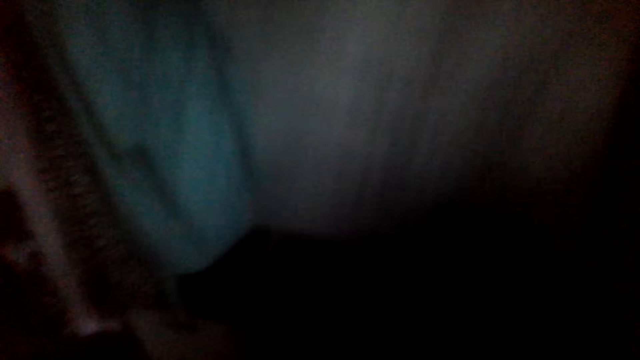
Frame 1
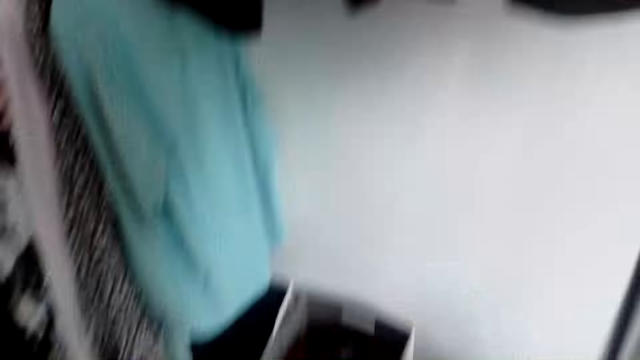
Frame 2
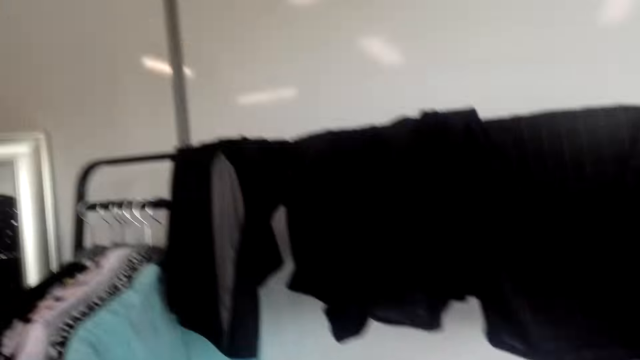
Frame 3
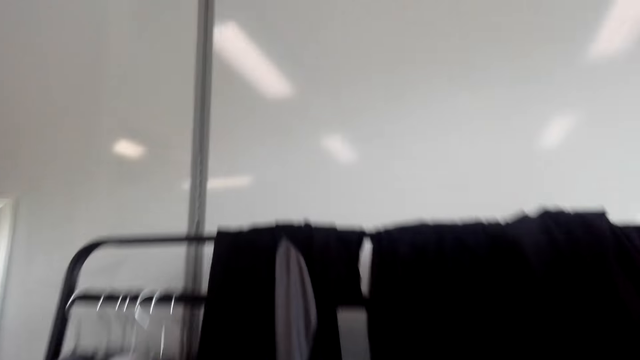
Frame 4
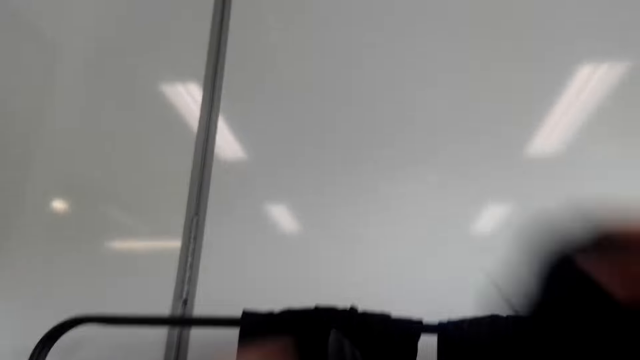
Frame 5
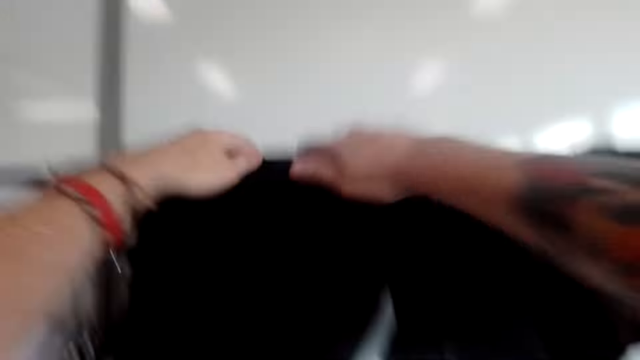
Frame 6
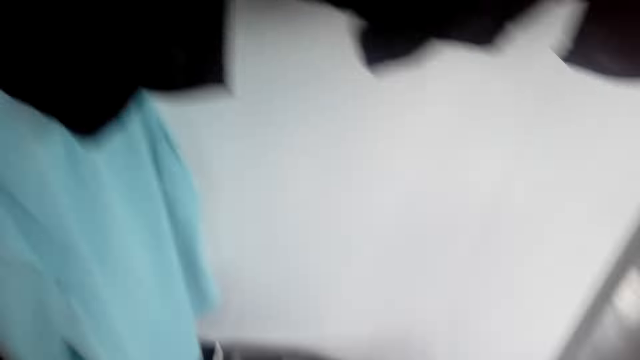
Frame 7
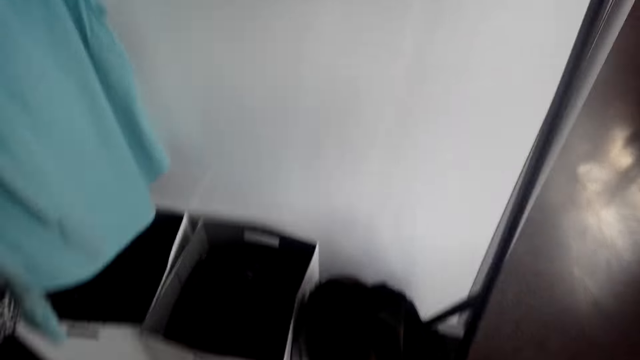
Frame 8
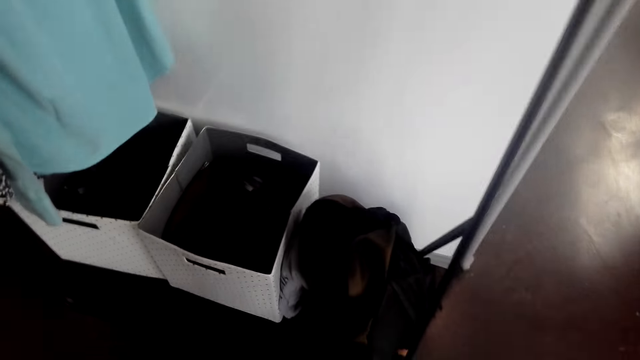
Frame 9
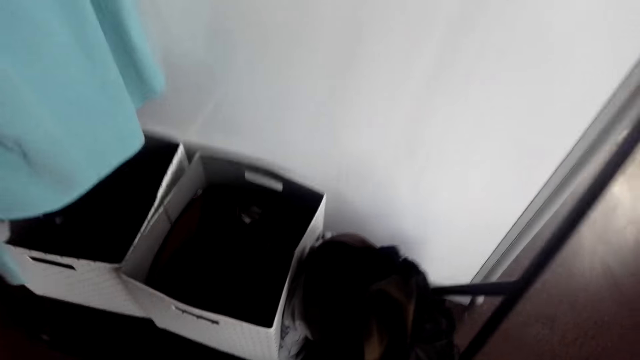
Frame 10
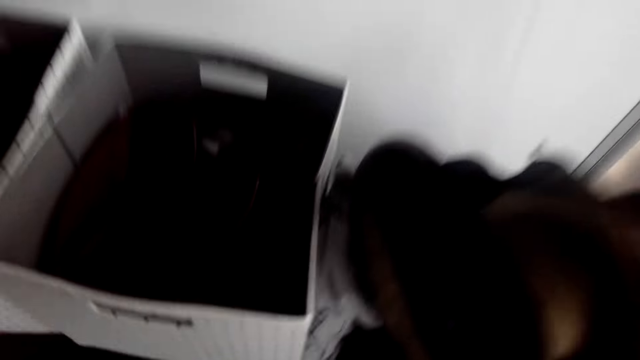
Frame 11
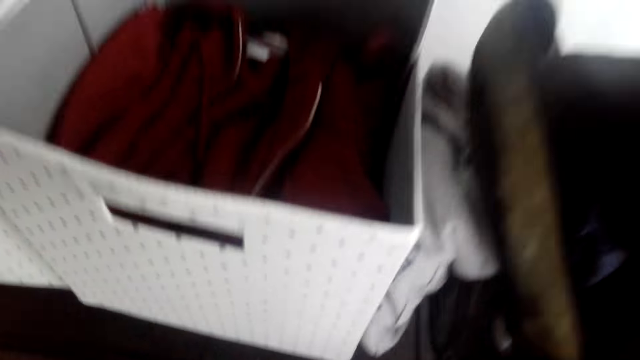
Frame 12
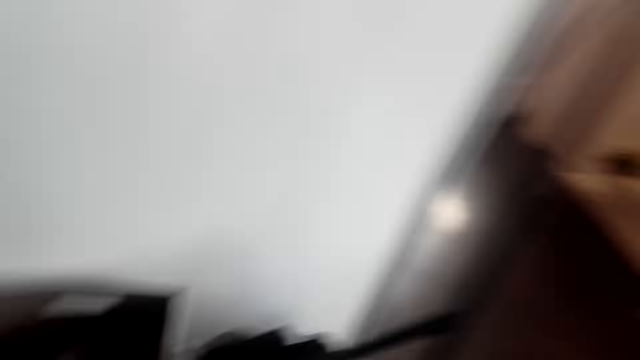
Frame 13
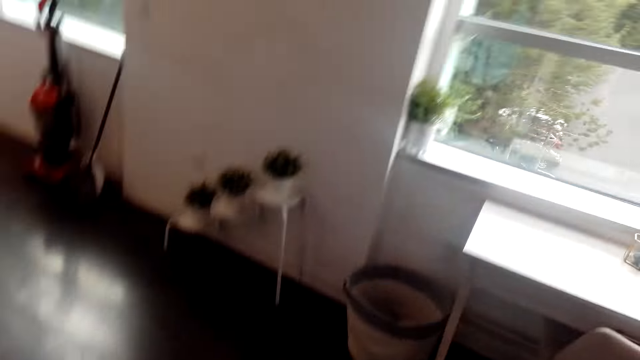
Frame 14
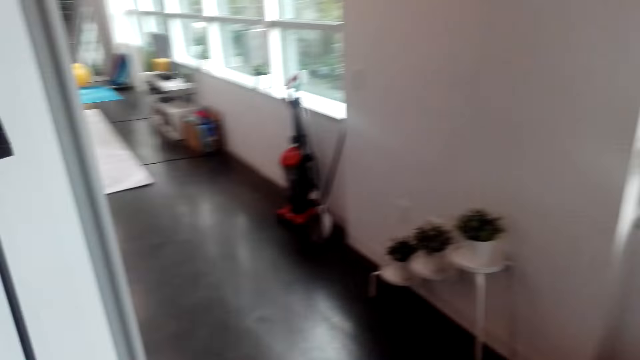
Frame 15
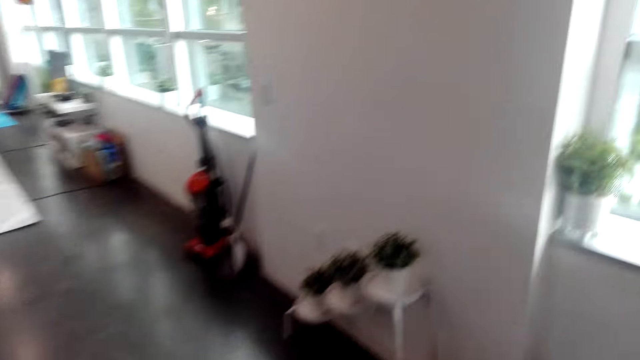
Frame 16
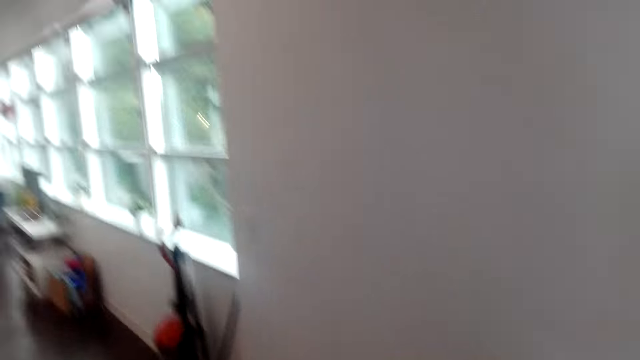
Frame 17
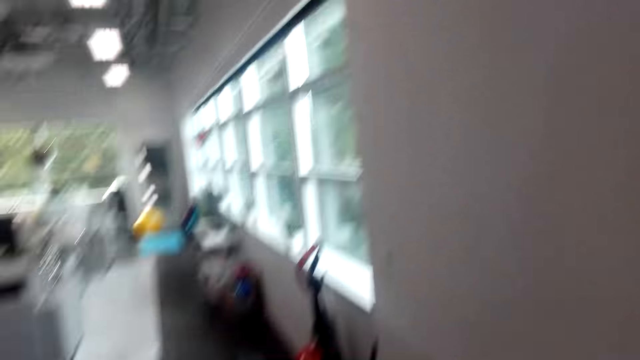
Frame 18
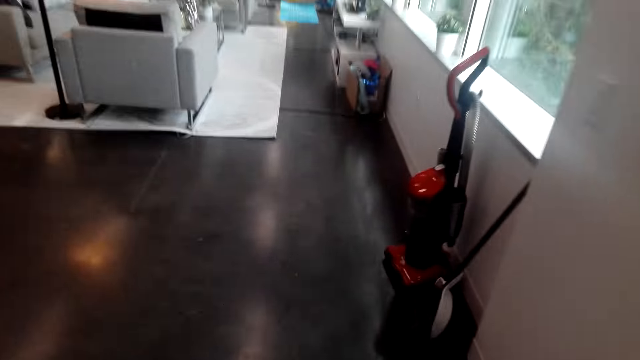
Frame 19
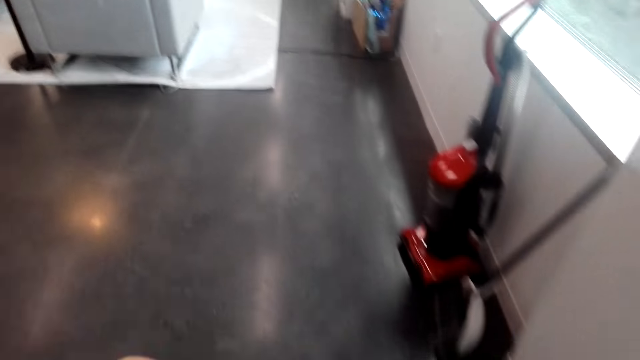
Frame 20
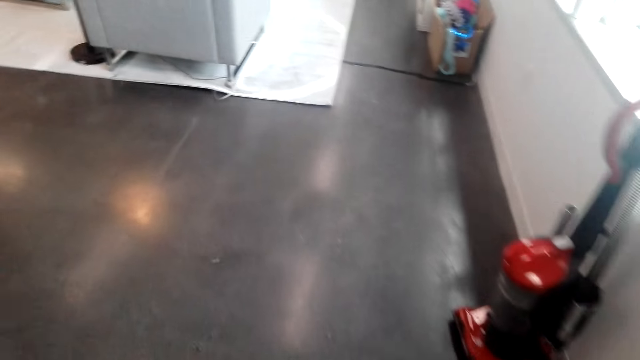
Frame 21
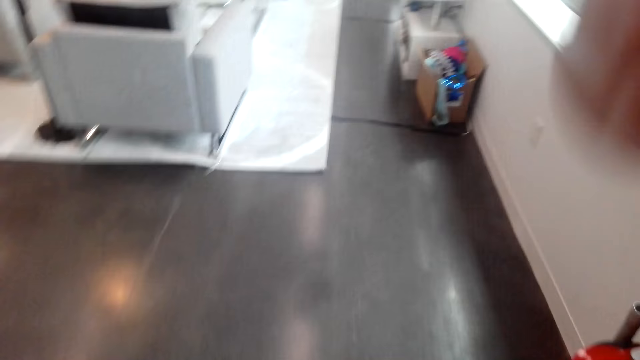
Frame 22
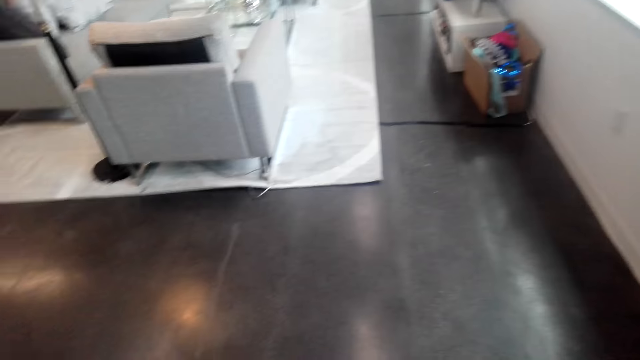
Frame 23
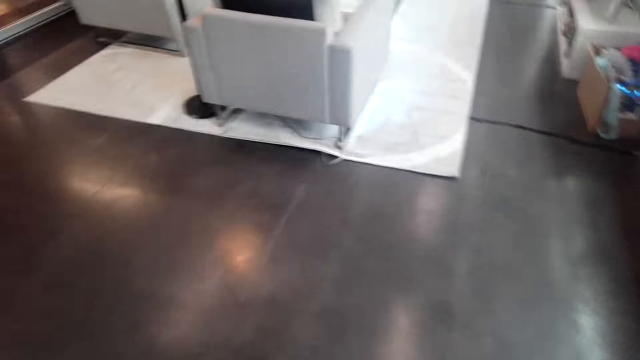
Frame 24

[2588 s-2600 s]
The camera wearer hangs the t-shirt on the hanging rack. They move around the room.

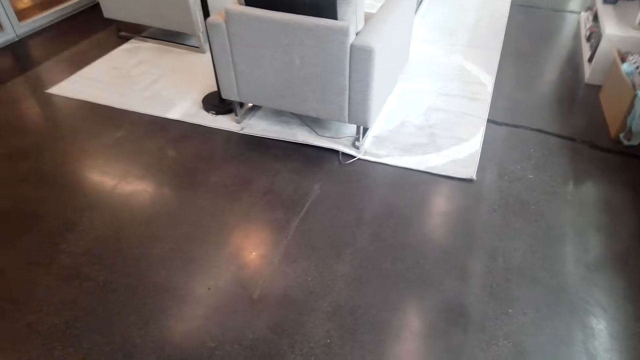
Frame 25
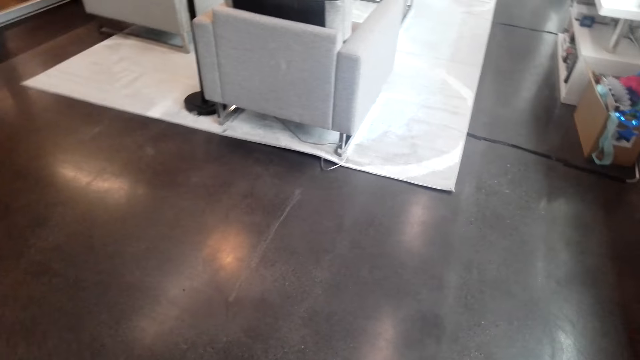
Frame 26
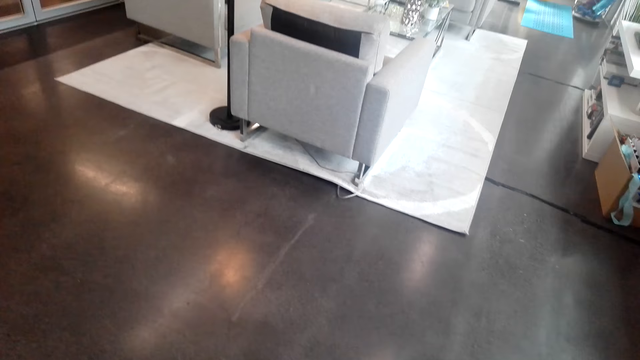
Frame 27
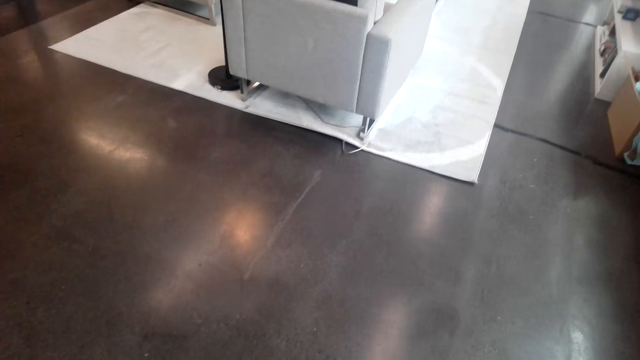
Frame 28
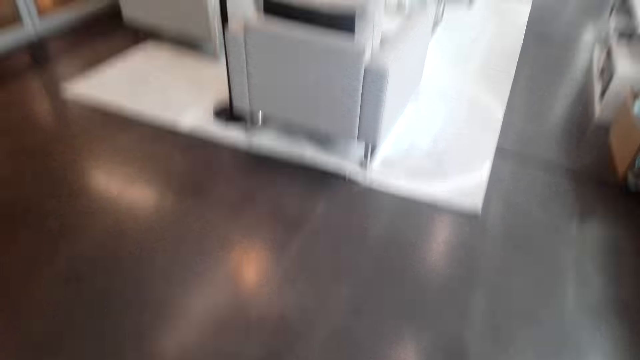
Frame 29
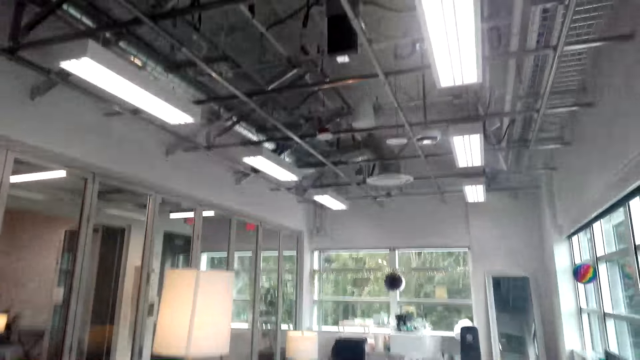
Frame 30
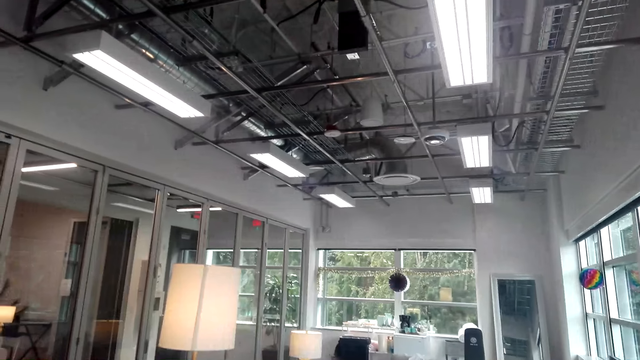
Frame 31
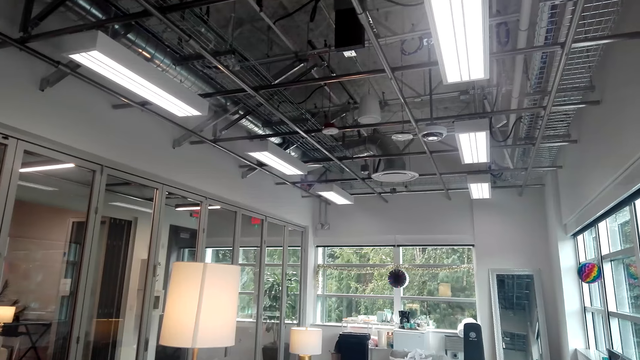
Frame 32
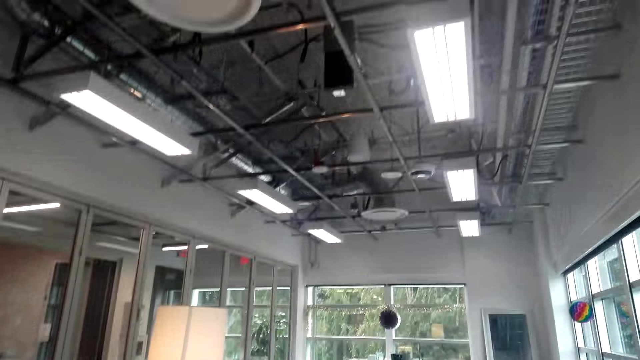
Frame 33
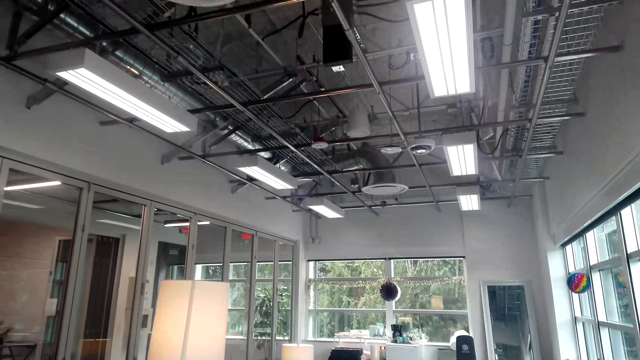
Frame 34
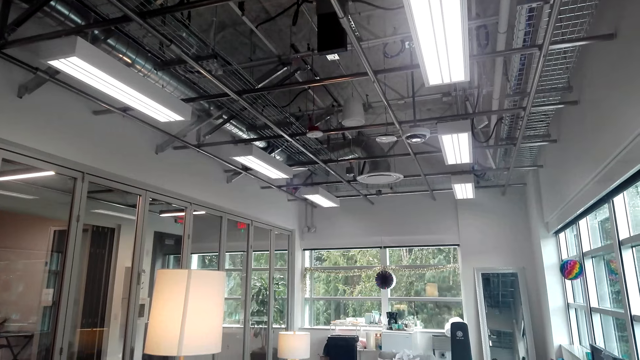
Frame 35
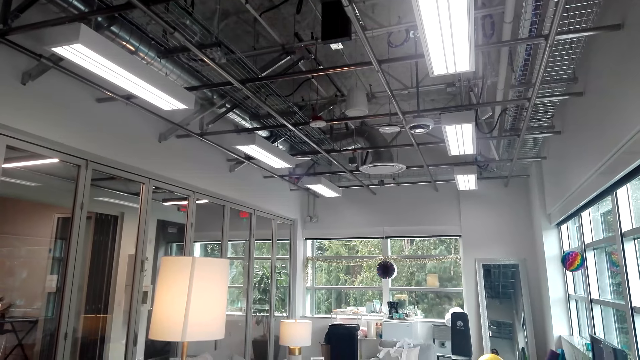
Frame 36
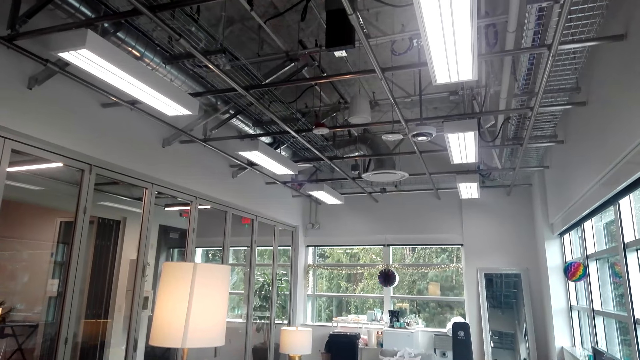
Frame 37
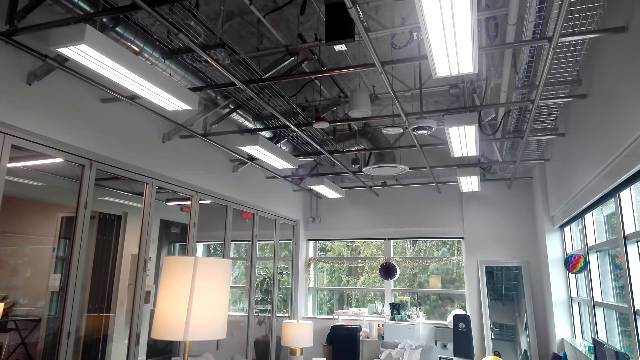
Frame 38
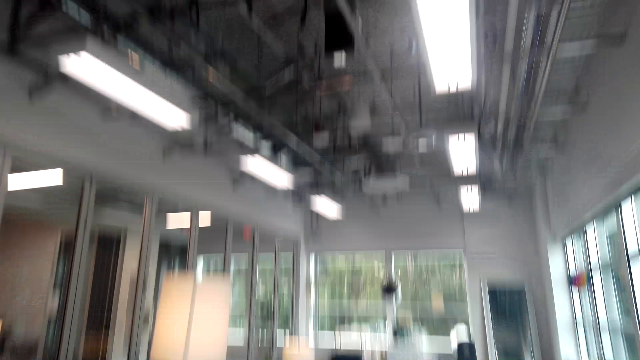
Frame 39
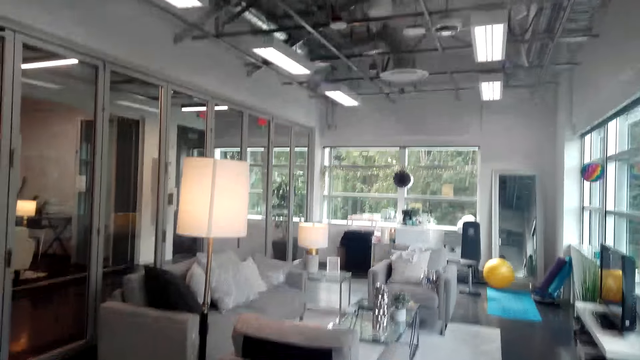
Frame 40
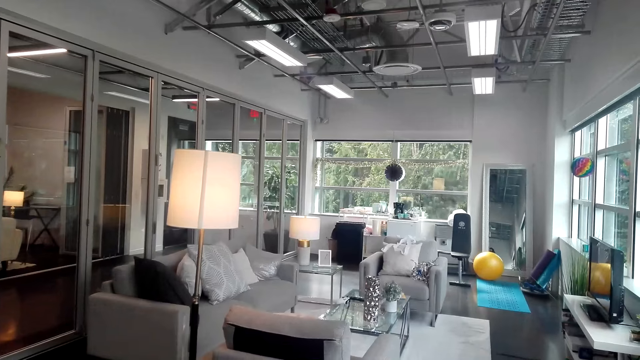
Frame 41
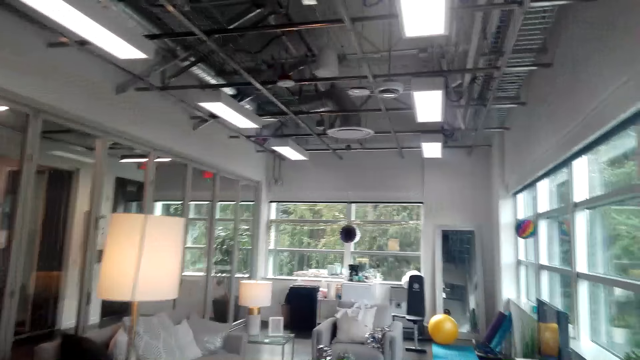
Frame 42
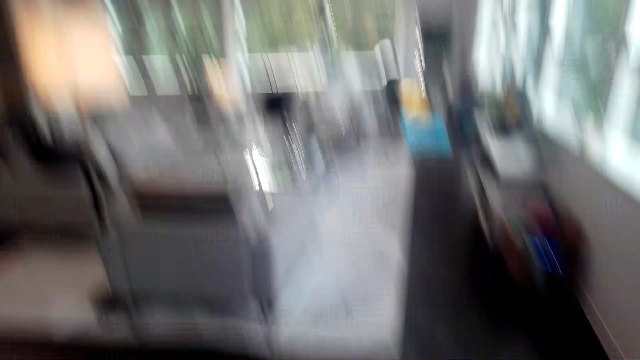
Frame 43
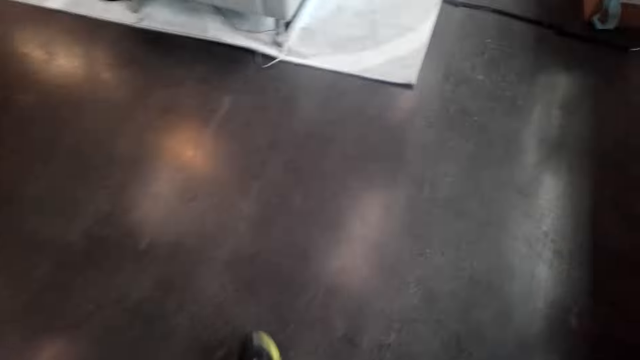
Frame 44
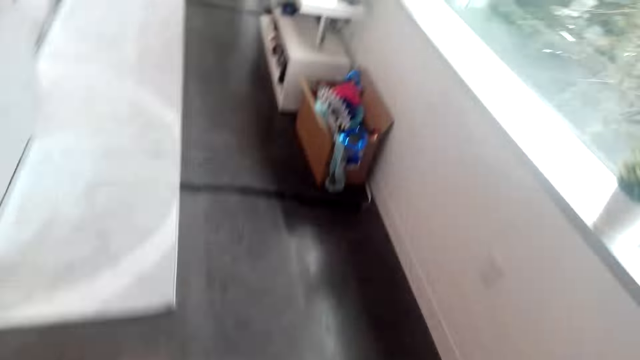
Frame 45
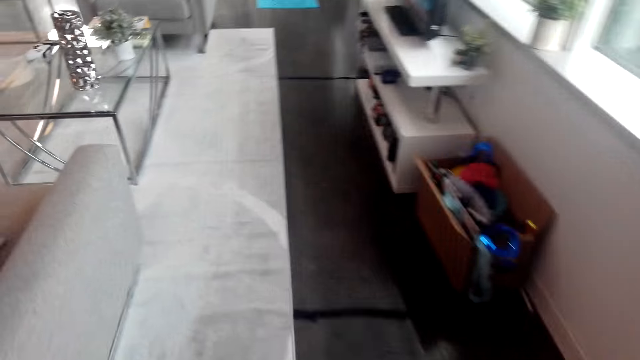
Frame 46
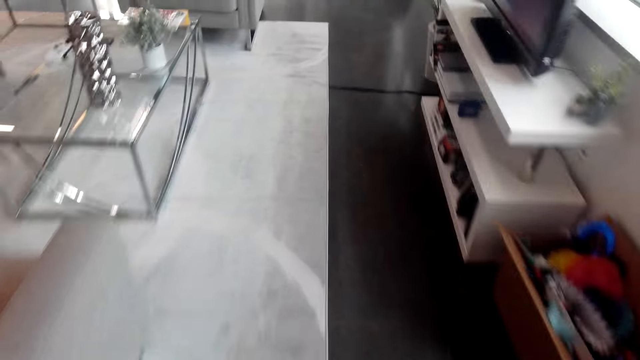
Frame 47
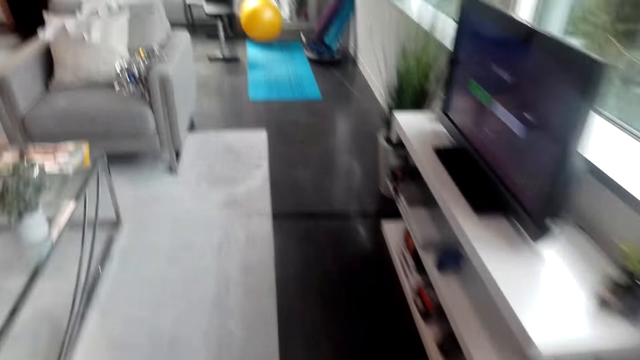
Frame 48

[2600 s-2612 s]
The camera wearer looks around. They walk around.
